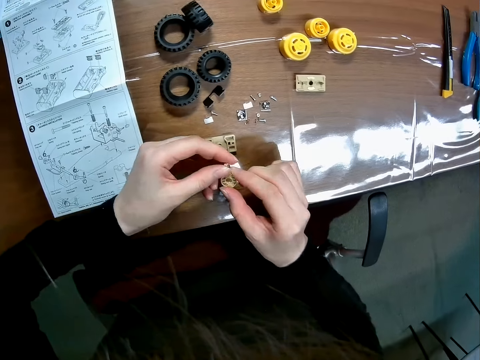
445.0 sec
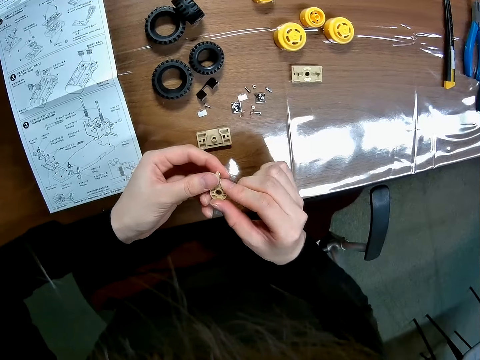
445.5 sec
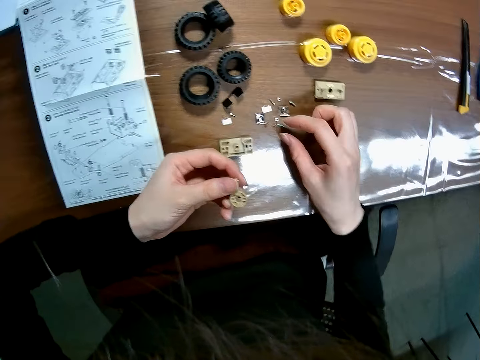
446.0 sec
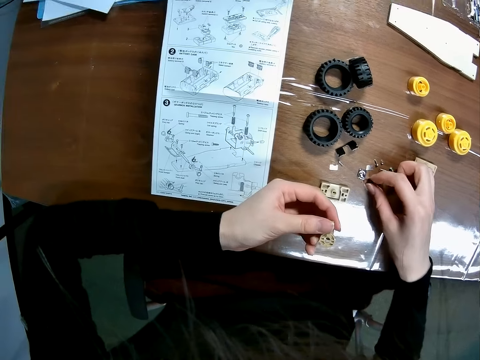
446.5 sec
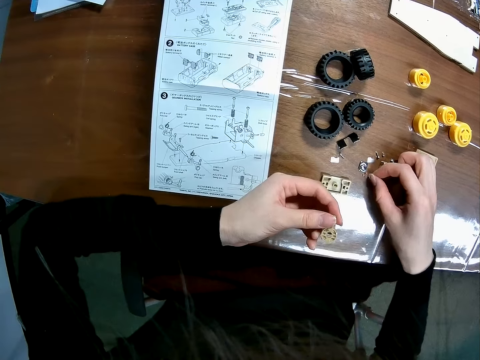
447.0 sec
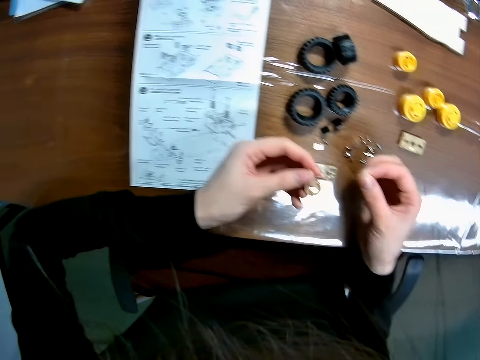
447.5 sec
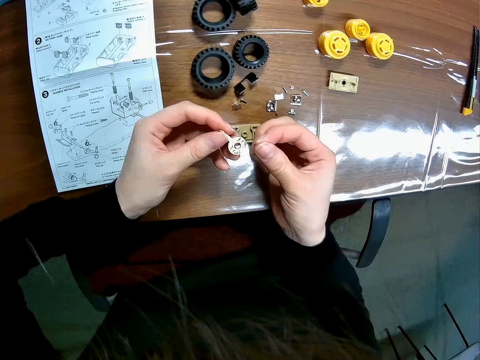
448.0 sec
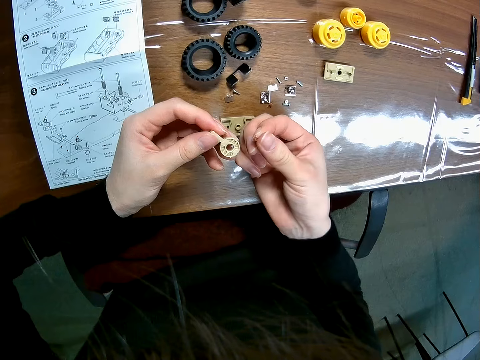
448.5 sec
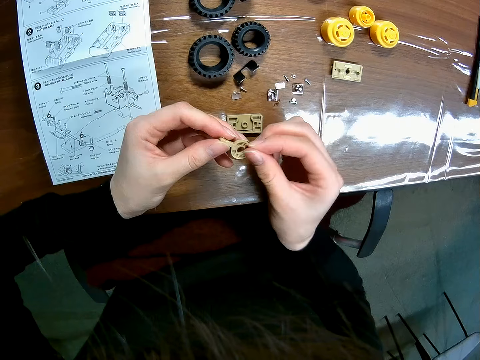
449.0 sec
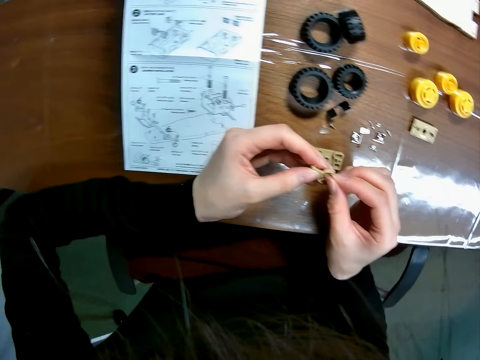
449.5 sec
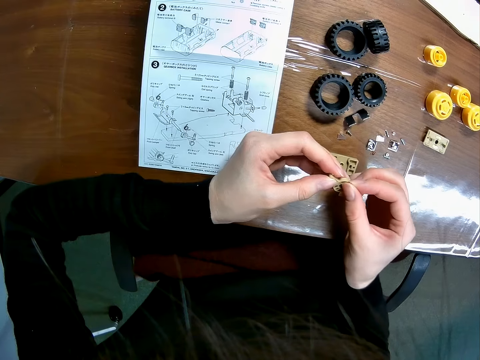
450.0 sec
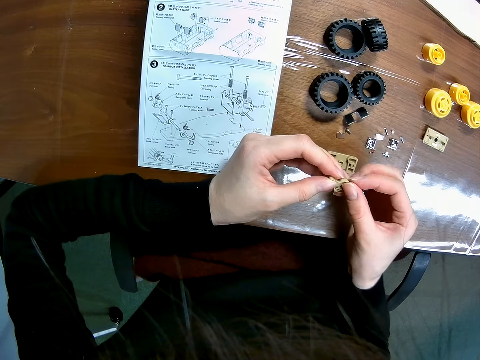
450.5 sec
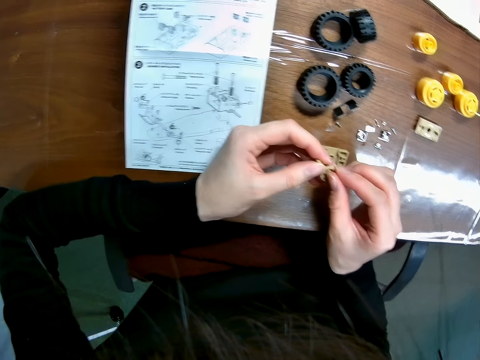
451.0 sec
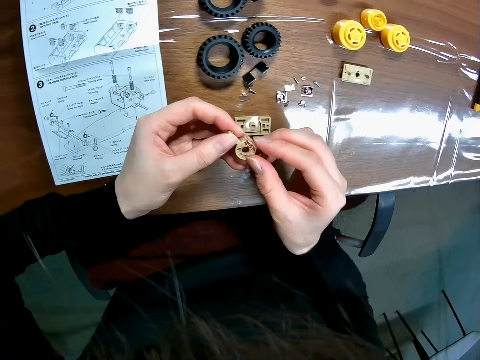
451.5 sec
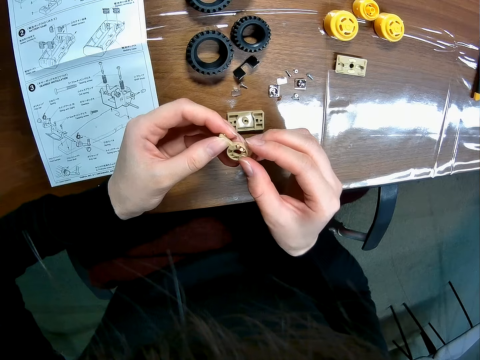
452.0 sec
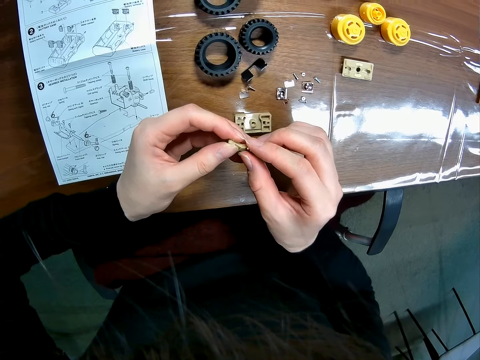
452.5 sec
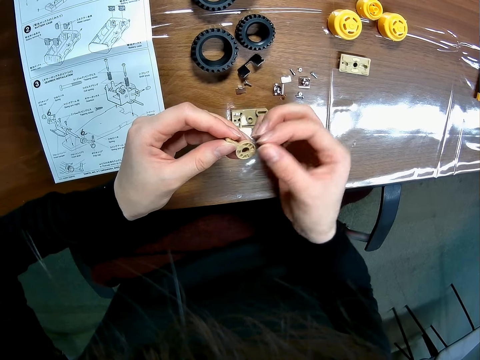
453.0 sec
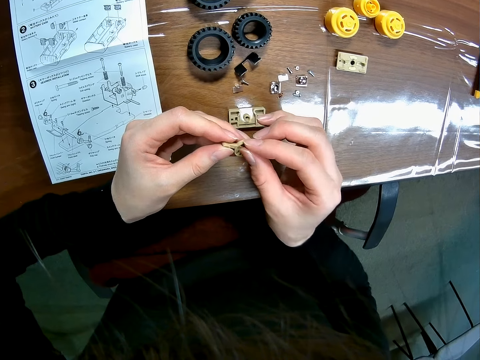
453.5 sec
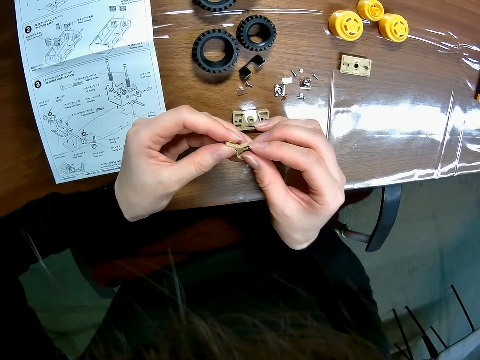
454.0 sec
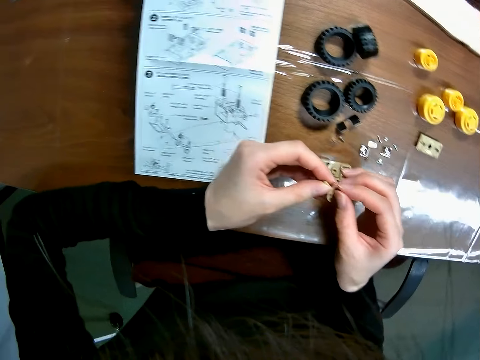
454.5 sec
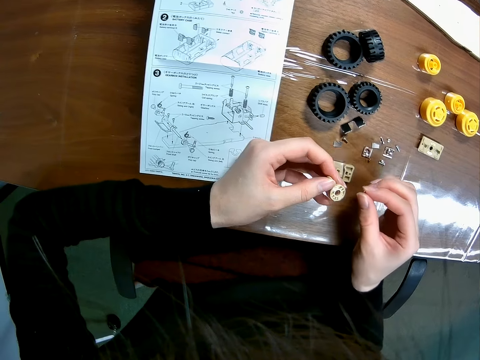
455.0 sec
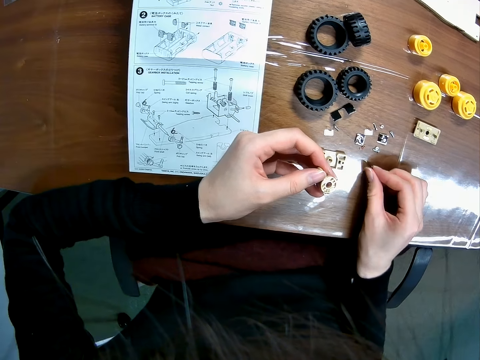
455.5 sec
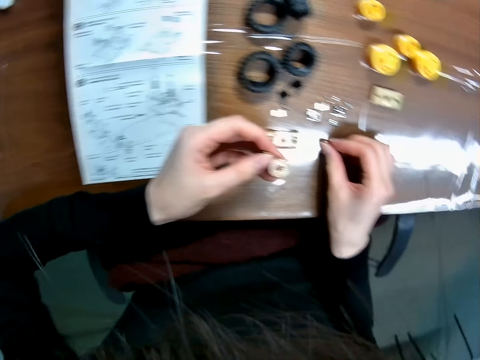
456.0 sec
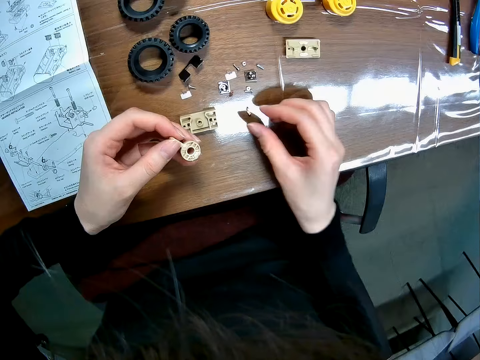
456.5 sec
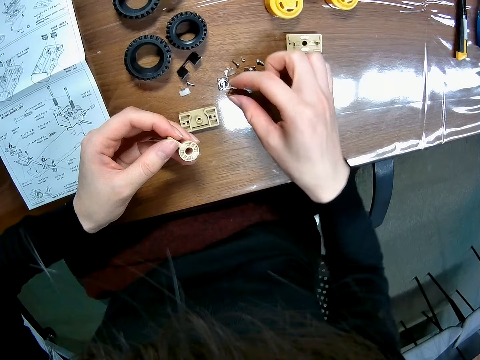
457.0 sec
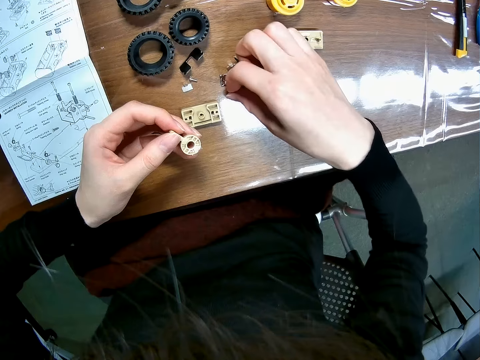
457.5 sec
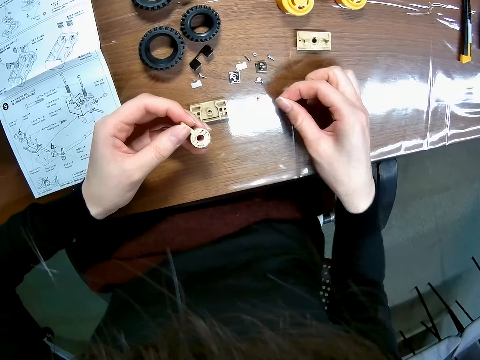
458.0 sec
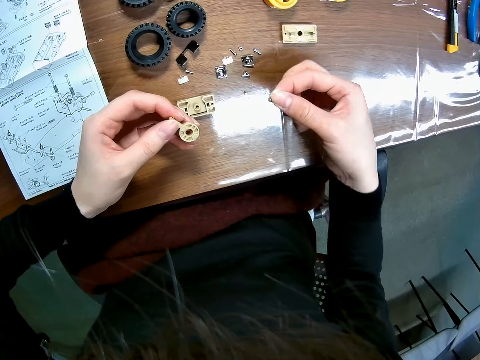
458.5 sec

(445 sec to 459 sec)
The camera wearer picks up a toy car's component or screw on the table with her right hand. She holds the screw. She couples the toy car's components together. She drops the toy car's component in her right hand on the table. She picks up the toy car's component on the table with her right hand.

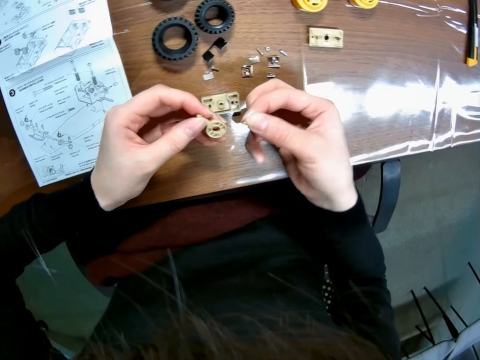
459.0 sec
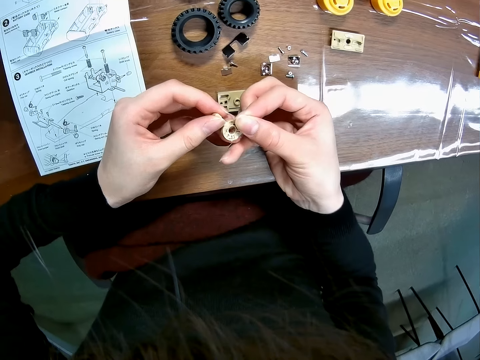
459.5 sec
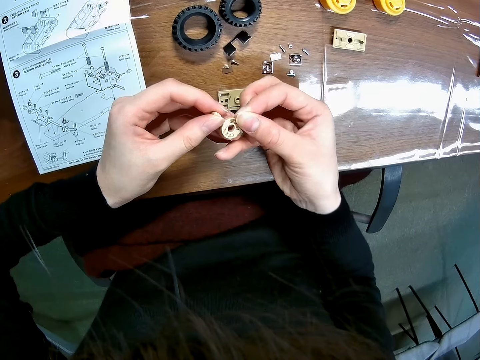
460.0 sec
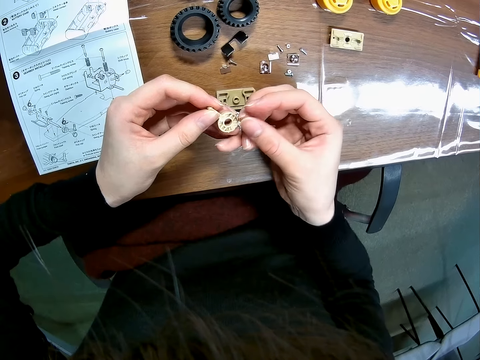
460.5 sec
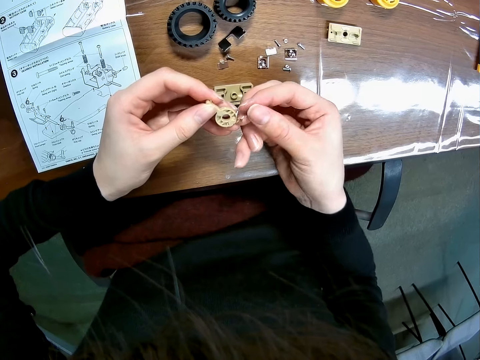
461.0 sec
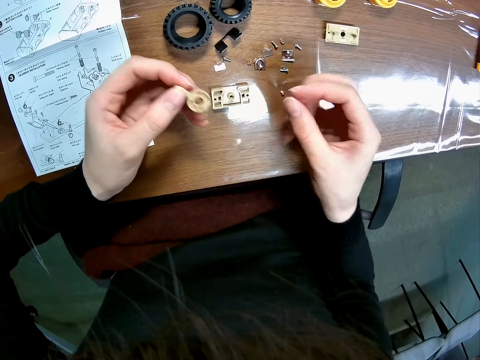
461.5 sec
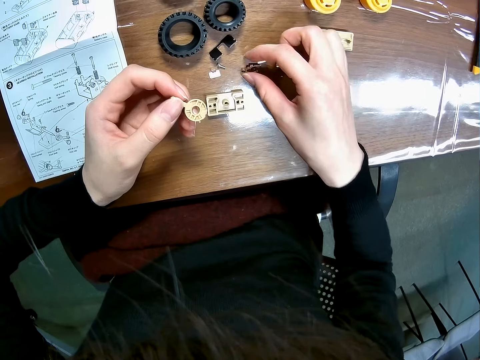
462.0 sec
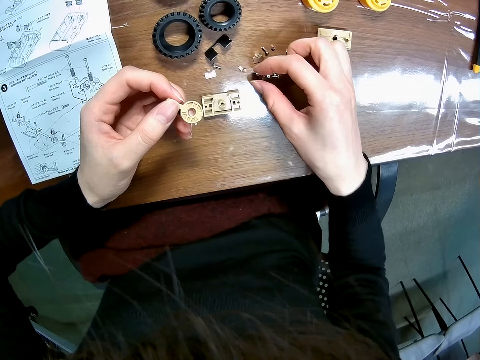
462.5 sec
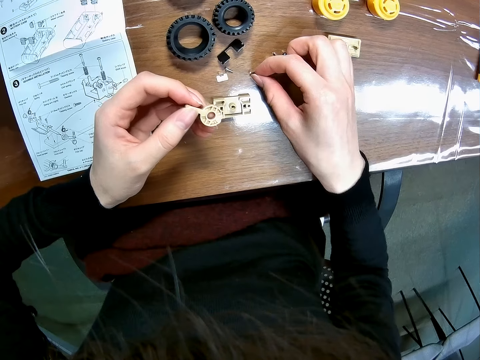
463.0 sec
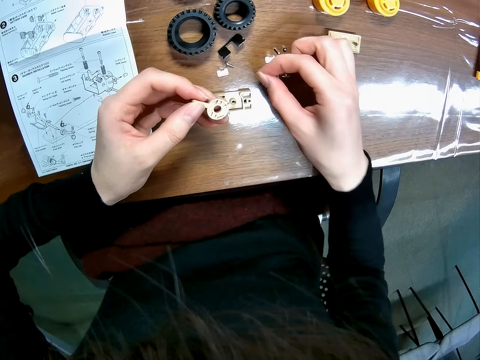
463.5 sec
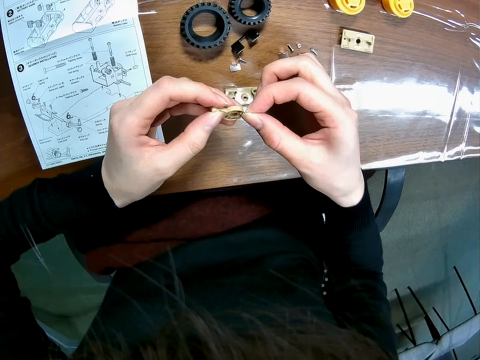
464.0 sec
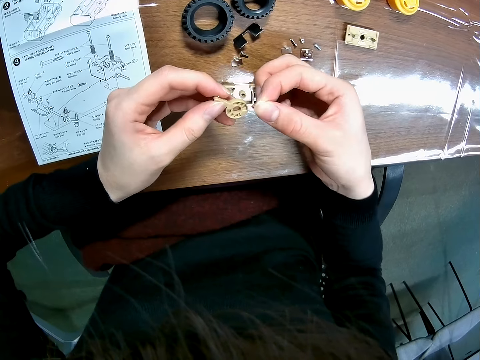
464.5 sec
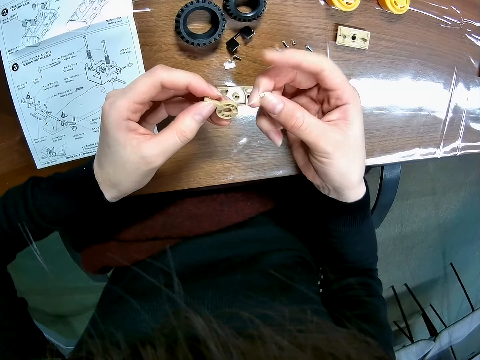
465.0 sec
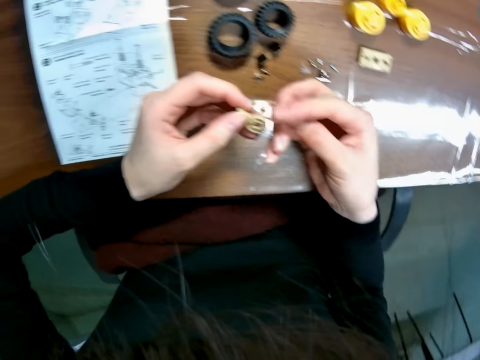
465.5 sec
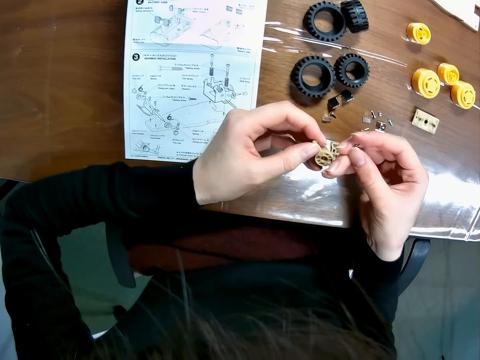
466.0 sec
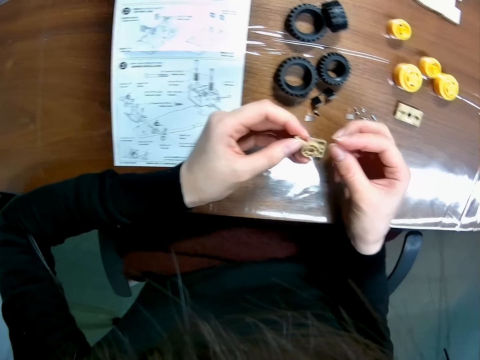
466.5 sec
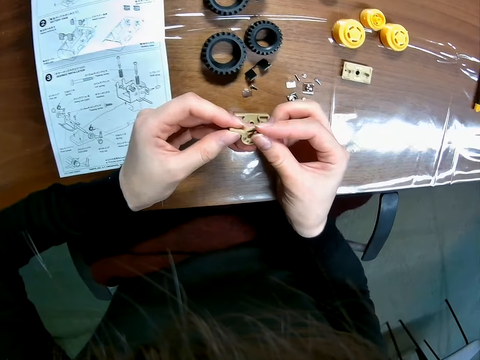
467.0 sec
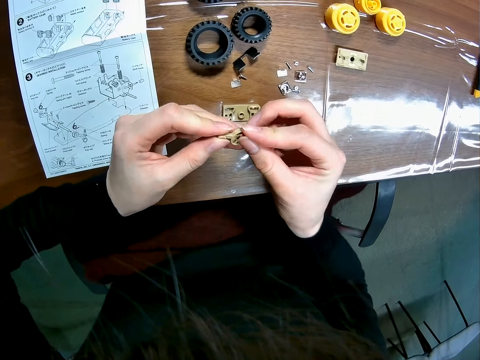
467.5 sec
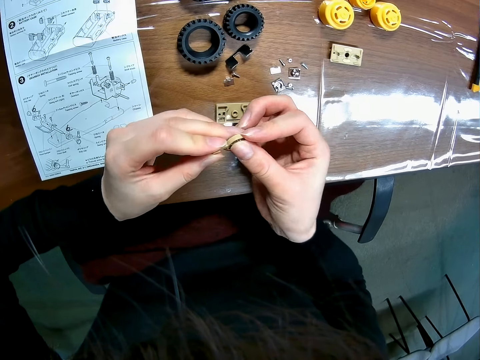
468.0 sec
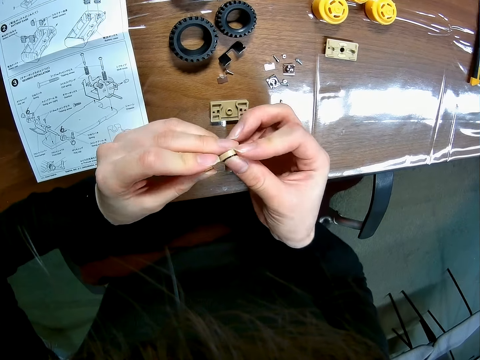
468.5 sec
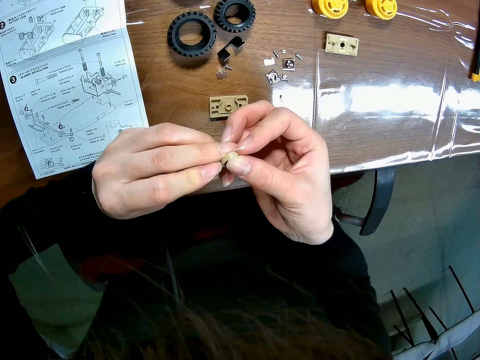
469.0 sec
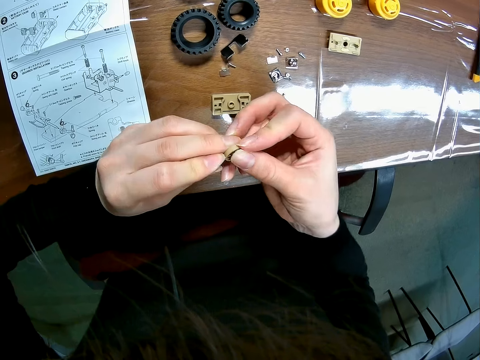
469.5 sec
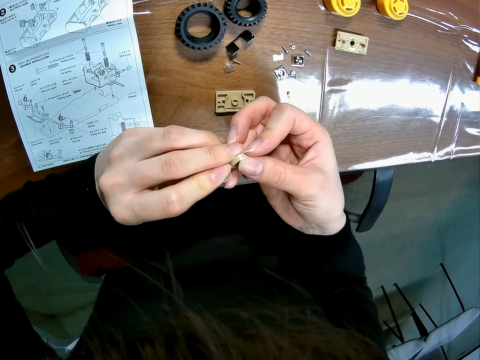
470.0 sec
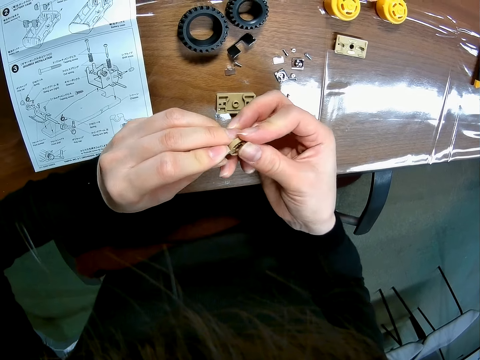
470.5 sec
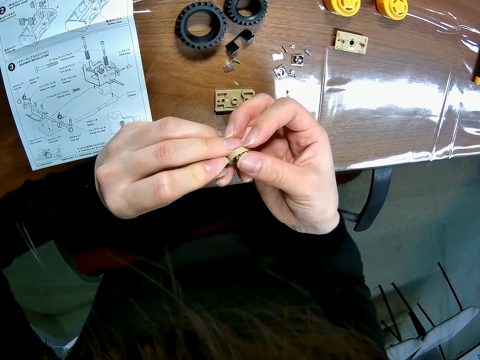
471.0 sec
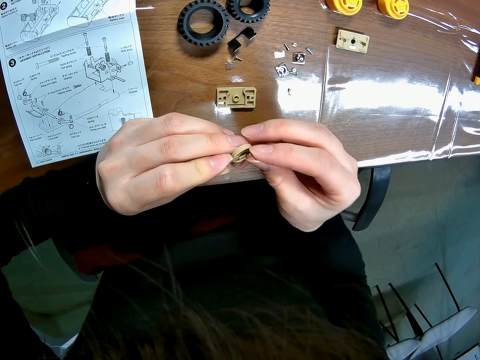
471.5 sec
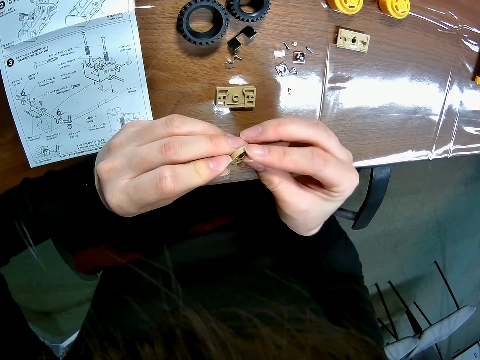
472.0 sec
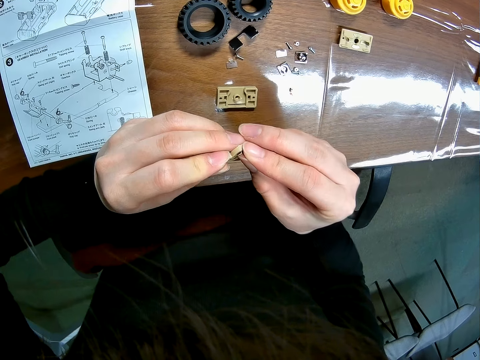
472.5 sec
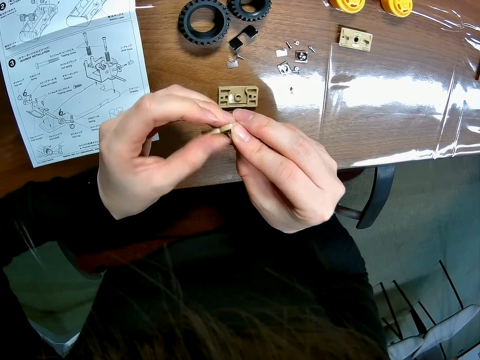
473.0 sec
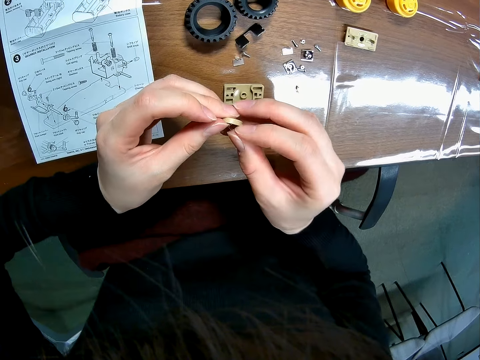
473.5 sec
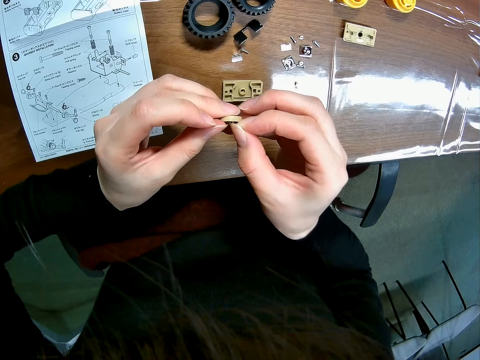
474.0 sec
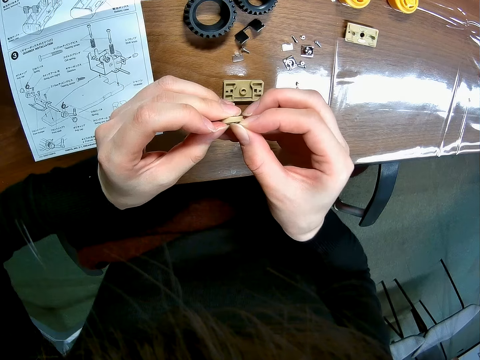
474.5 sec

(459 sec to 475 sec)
The camera wearer couples the toy car's components together. She picks up the toy car's component or screw on the table with her right hand. She holds the screw. She couples the toy car's components together.
